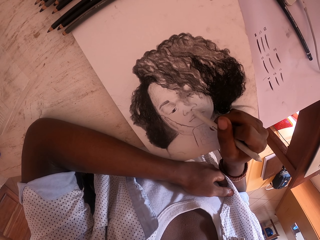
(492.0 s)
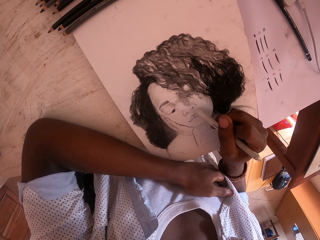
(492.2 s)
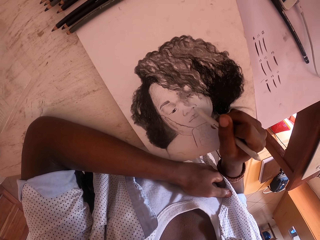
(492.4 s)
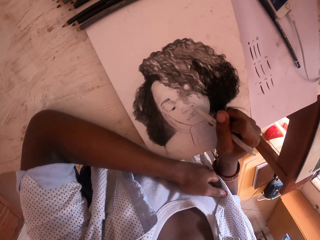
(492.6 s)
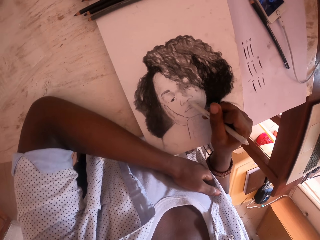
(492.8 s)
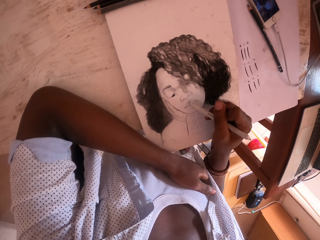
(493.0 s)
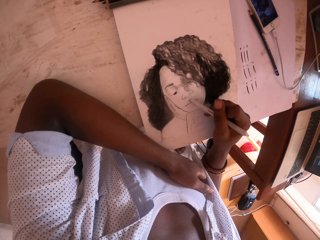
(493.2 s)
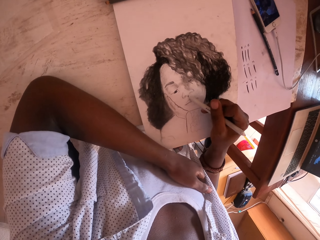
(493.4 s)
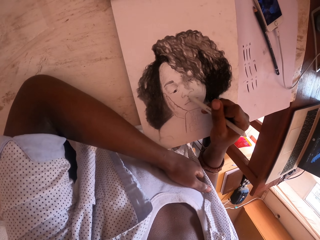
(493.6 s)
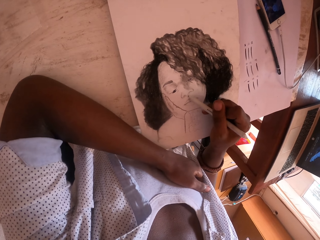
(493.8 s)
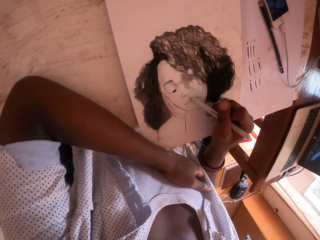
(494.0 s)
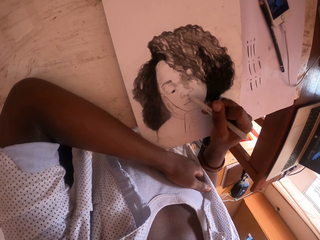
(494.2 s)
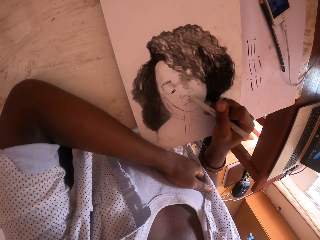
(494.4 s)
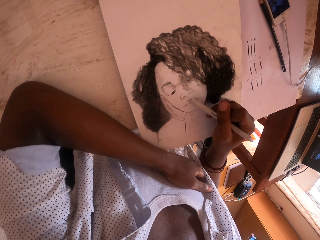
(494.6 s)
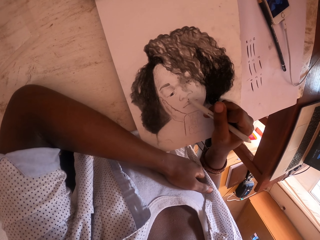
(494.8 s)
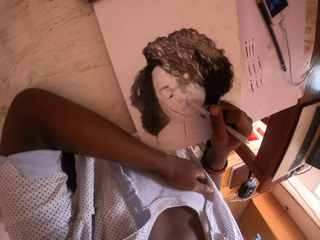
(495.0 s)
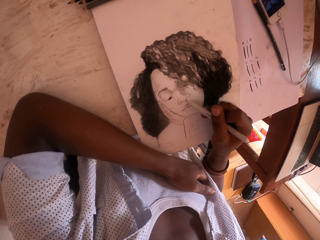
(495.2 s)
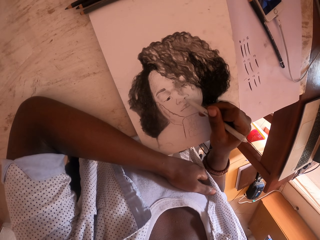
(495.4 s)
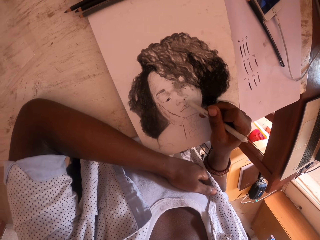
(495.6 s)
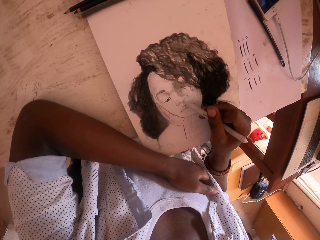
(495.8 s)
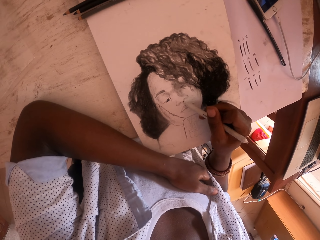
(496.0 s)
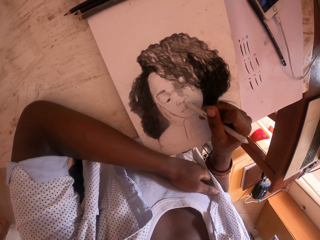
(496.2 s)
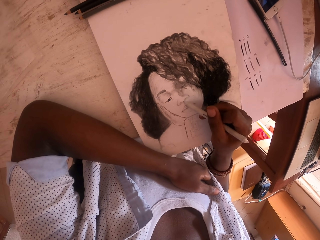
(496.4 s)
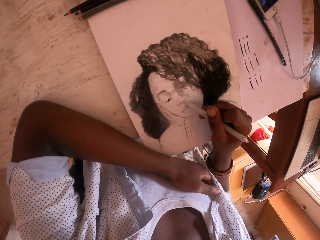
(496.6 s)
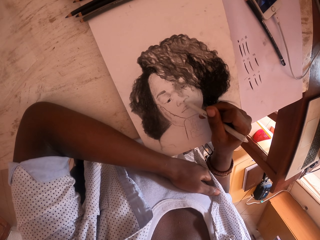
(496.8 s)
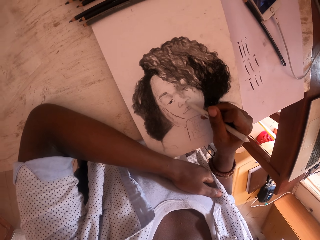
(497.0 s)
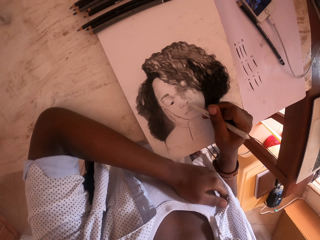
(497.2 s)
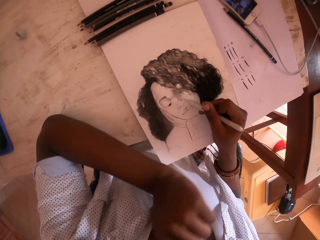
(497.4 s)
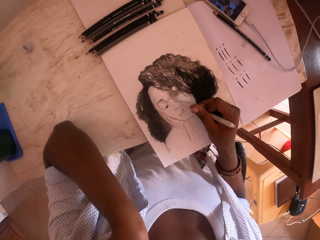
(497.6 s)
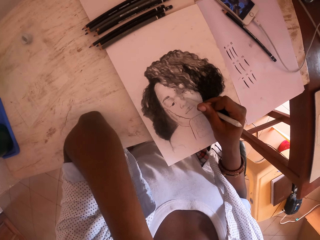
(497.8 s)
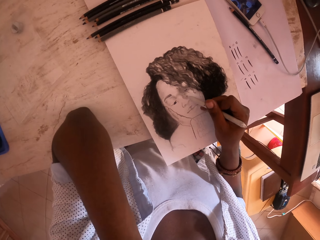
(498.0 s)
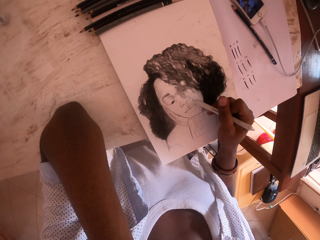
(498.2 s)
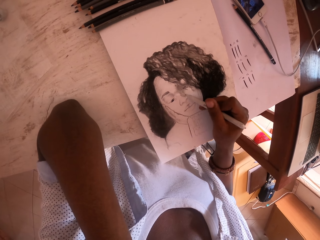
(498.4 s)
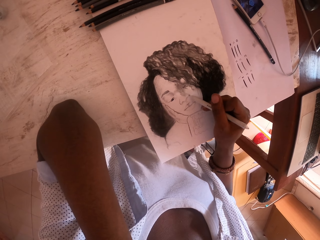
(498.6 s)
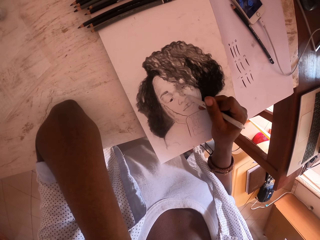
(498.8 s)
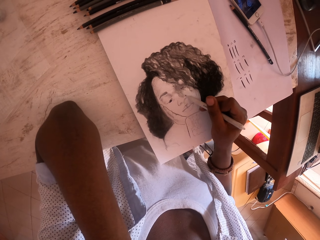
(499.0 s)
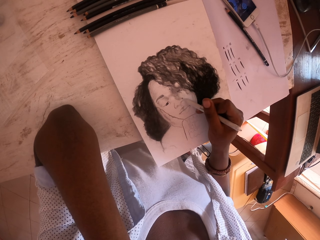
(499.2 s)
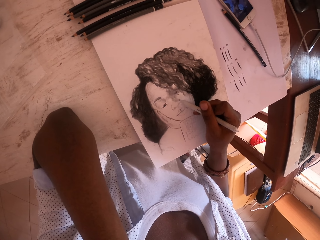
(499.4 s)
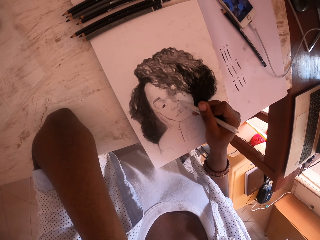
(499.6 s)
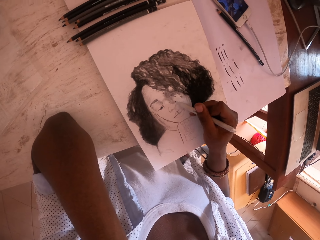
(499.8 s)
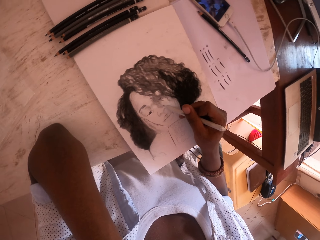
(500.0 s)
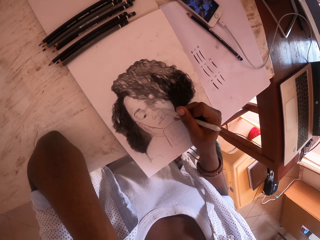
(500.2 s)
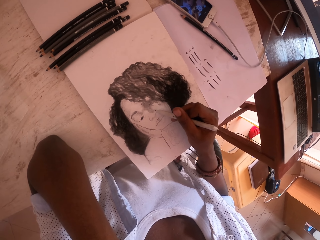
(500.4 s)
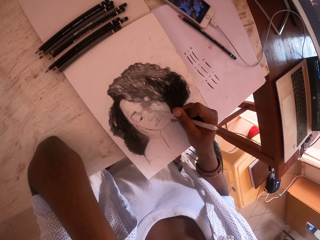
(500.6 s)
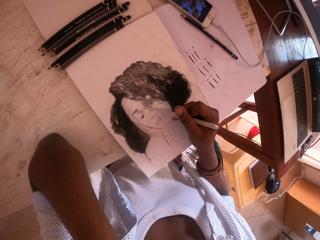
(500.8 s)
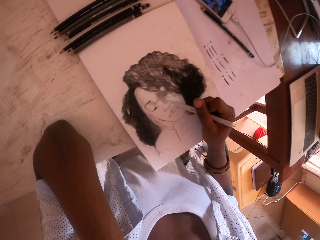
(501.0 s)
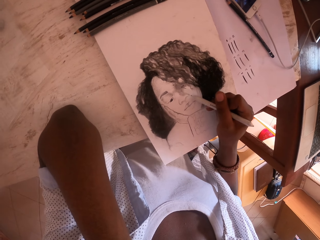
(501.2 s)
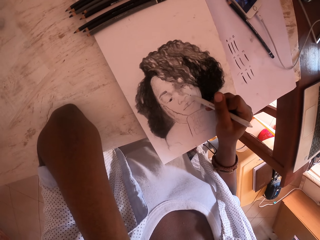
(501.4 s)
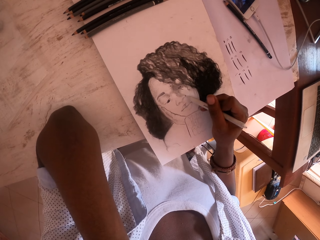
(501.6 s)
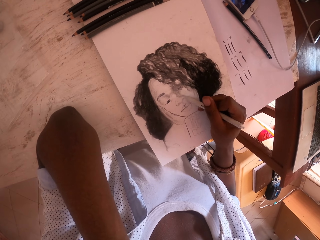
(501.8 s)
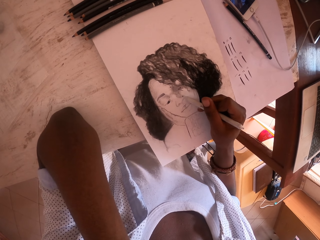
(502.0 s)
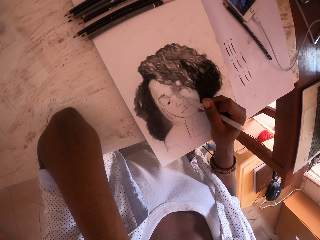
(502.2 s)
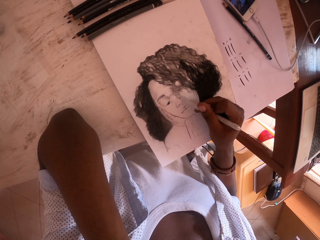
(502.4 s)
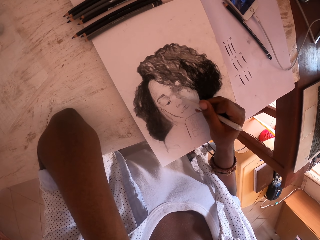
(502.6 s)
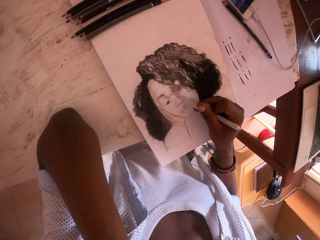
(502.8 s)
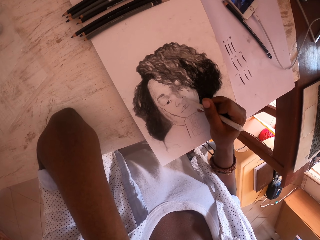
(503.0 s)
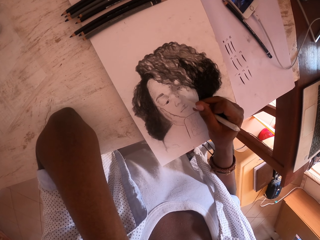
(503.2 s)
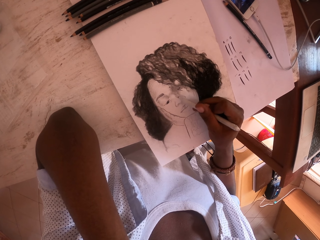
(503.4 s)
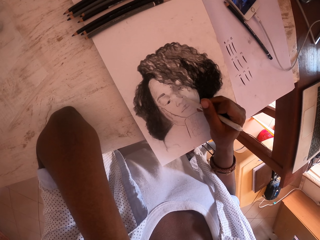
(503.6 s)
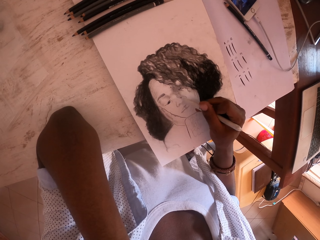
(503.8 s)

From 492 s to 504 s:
The camera wearer lifts his left hand. He touches the body. He looks around.

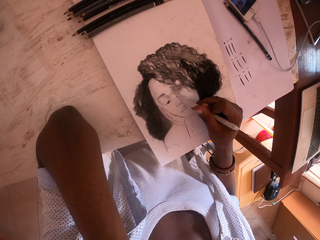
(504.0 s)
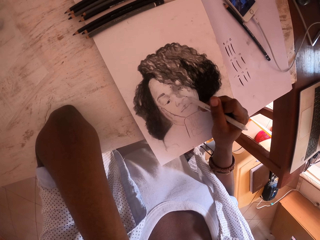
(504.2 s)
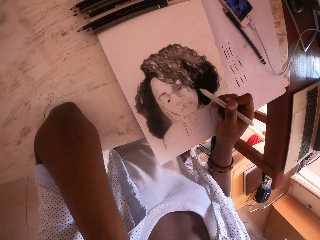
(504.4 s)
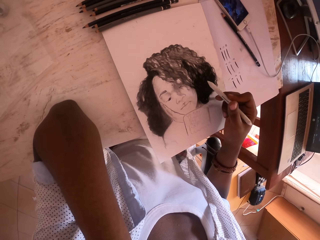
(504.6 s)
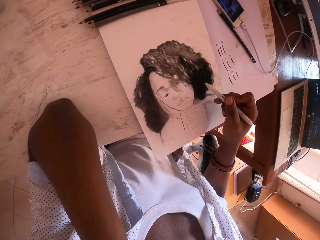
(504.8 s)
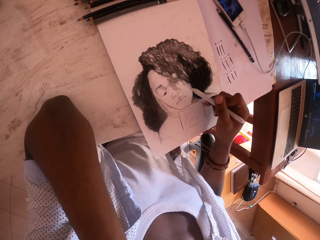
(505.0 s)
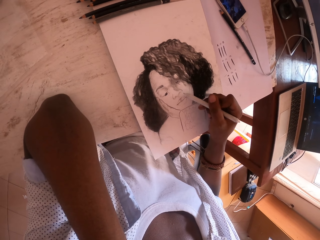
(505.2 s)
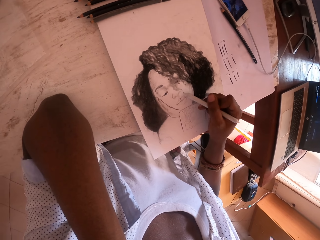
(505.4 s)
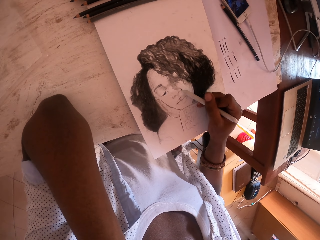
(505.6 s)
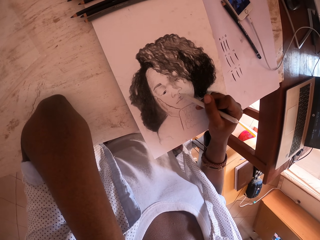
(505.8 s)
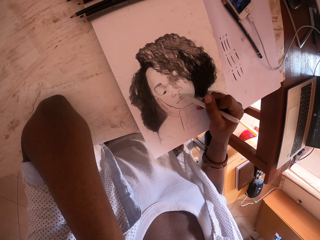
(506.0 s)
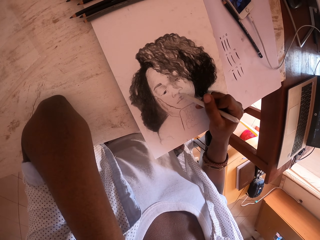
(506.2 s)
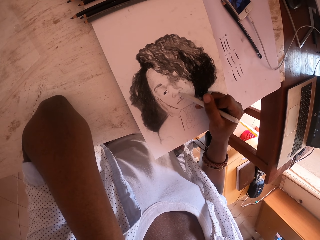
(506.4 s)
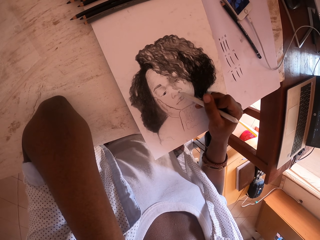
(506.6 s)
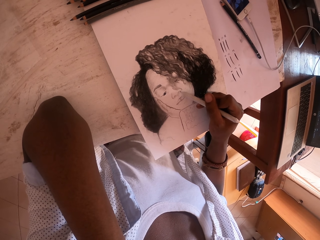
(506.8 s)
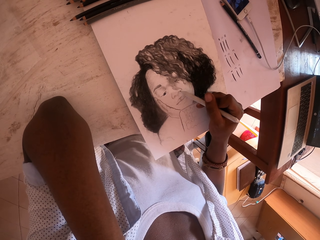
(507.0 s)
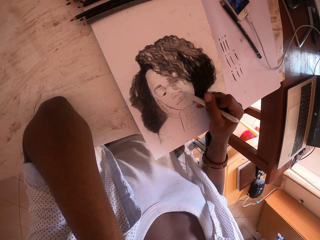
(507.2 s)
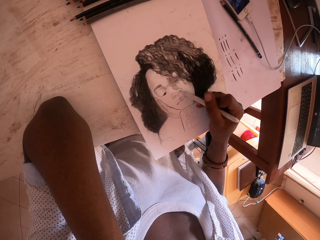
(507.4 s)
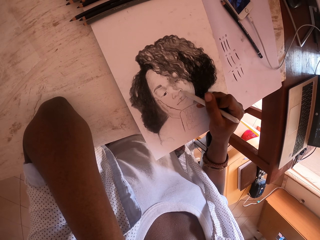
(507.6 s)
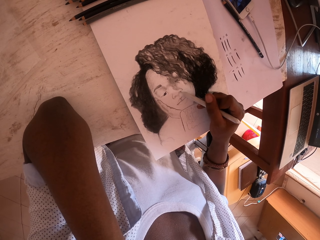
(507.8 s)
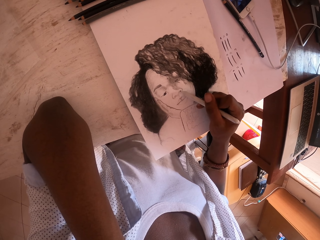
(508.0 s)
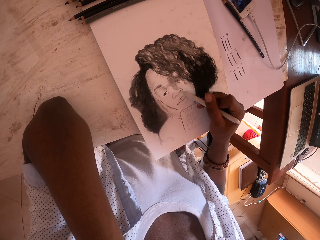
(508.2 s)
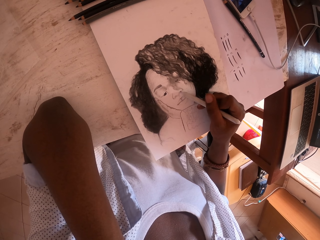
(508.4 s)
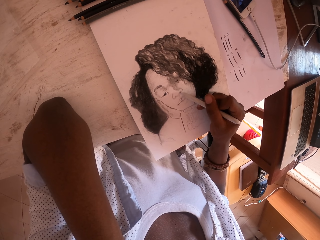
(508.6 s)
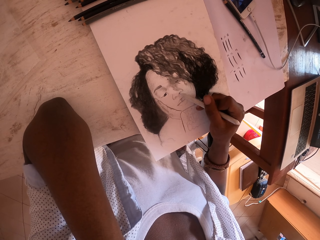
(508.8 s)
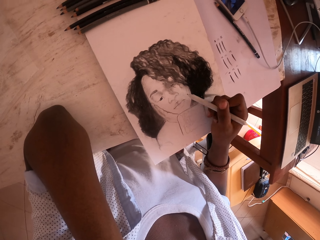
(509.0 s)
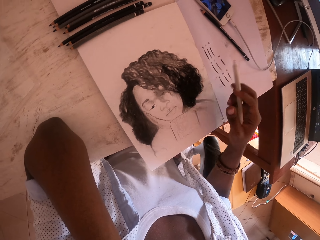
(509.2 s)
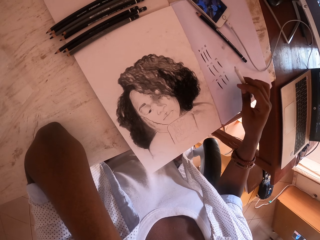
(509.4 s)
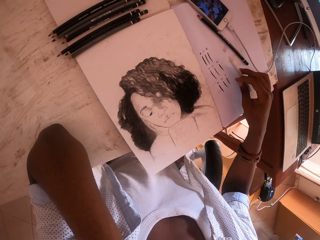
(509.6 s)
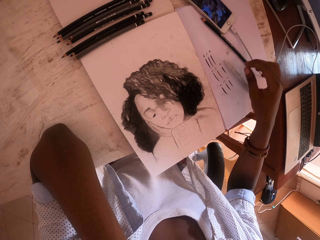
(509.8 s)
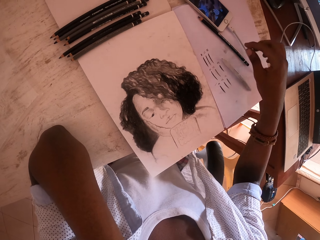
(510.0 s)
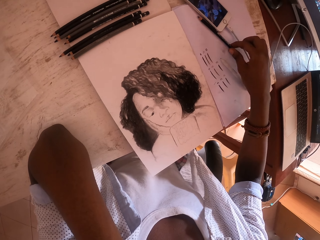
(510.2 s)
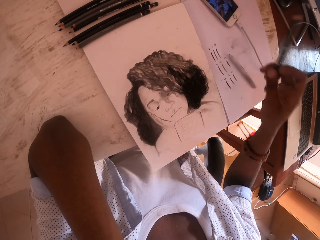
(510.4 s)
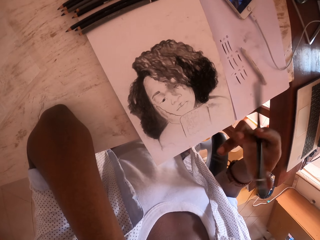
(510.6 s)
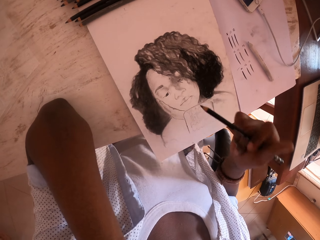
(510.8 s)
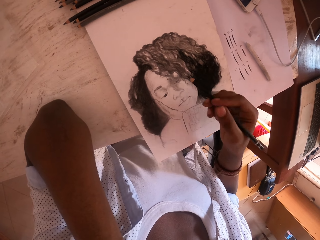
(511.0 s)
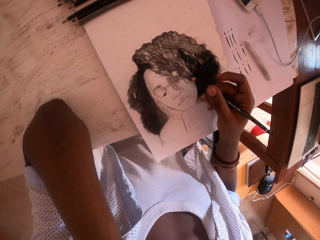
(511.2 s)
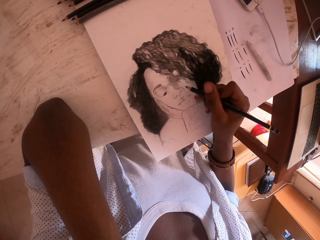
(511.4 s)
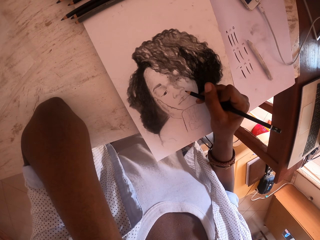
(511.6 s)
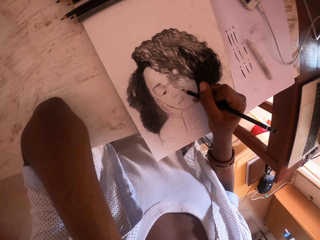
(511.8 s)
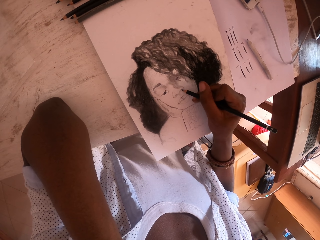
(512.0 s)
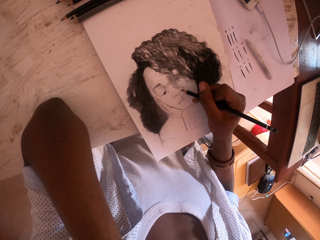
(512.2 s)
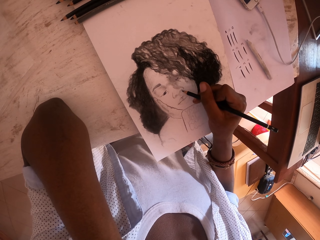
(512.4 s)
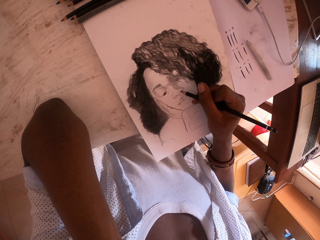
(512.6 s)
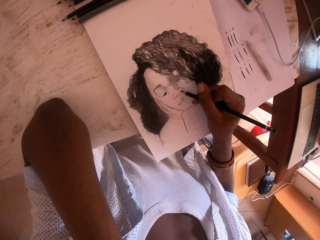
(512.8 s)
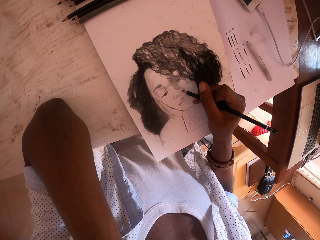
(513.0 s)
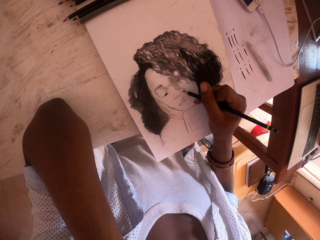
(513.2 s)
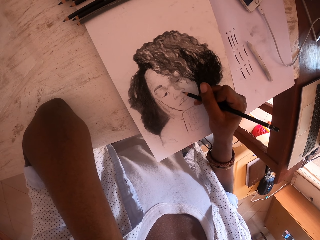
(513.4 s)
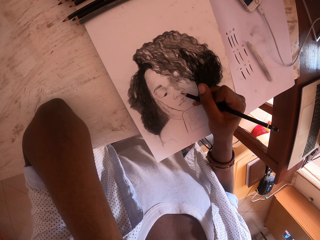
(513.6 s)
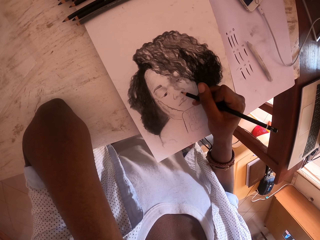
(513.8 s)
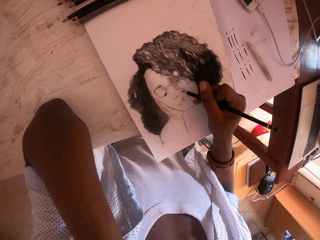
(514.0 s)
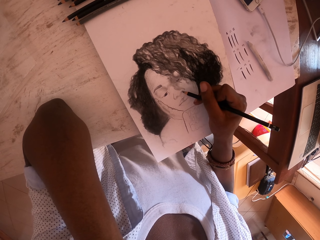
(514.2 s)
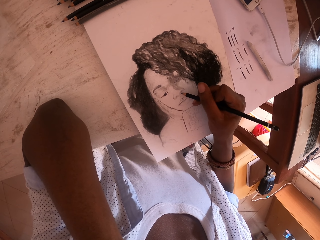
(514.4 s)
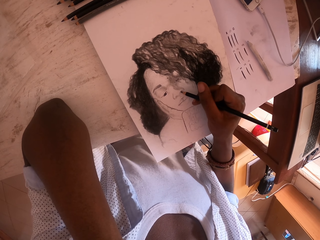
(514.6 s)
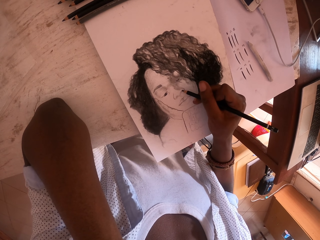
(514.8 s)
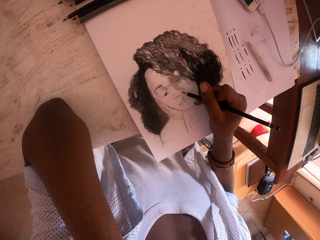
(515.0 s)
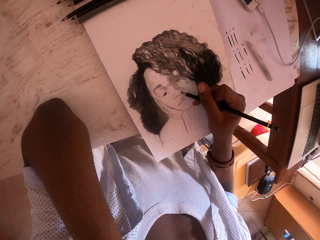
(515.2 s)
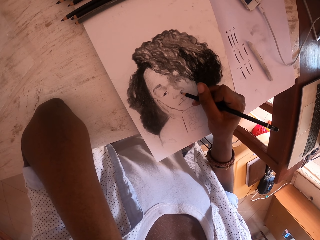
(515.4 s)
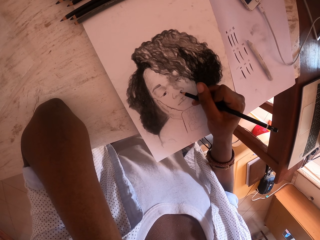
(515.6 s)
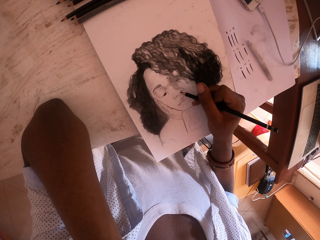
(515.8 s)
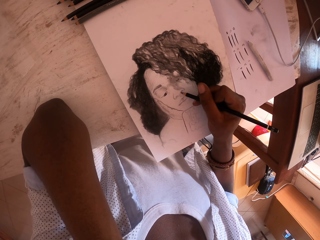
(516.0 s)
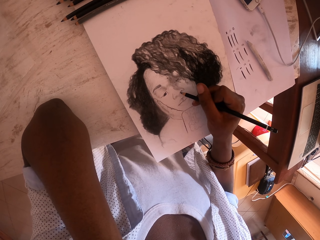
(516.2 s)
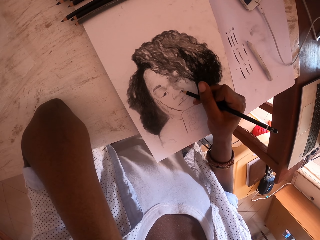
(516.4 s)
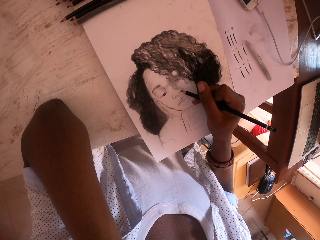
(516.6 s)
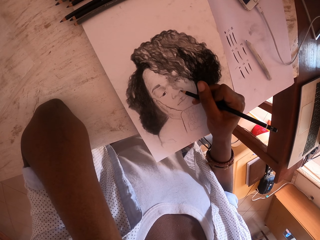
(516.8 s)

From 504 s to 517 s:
The camera wearer lifts his right hand. He puts his right hand on a drawing paper. He shades the drawing paper with an artist pencil. He puts the artist pencil on the drawing paper. He picks up another artist pencil with his right hand. He puts his right hand on the drawing paper. He shades the drawing paper with the artist pencil.
